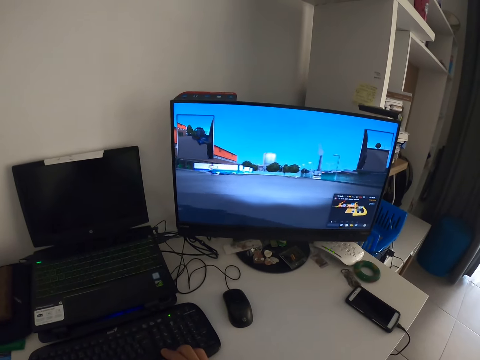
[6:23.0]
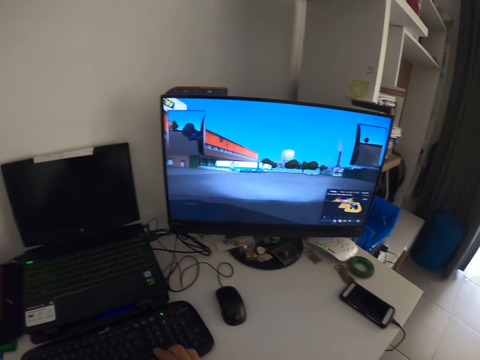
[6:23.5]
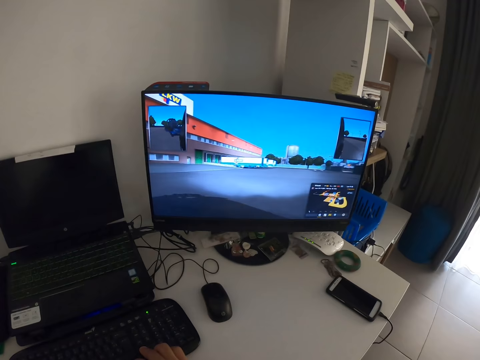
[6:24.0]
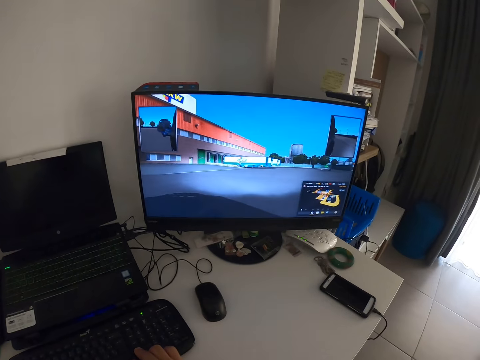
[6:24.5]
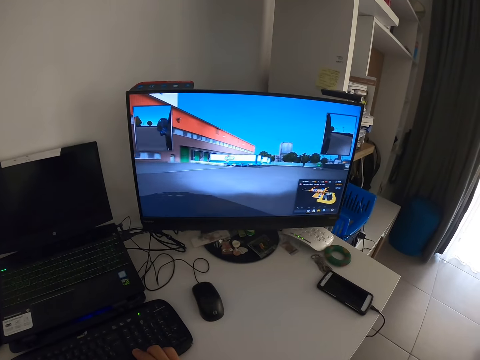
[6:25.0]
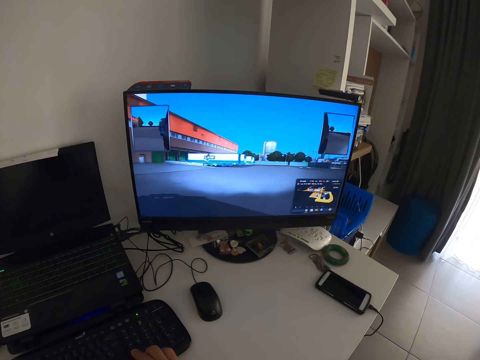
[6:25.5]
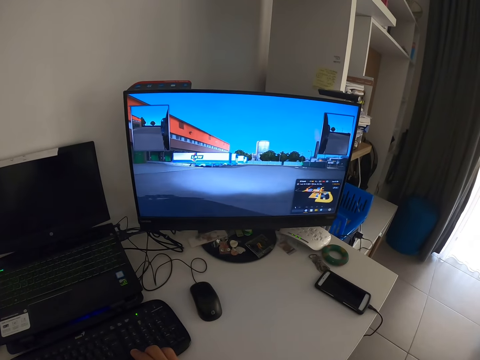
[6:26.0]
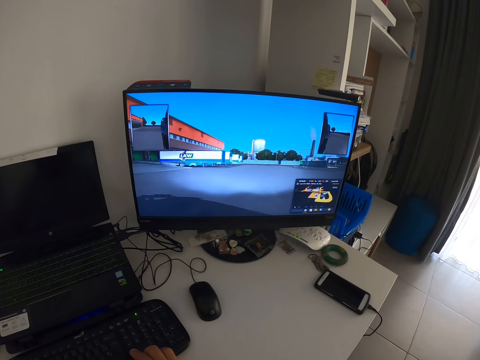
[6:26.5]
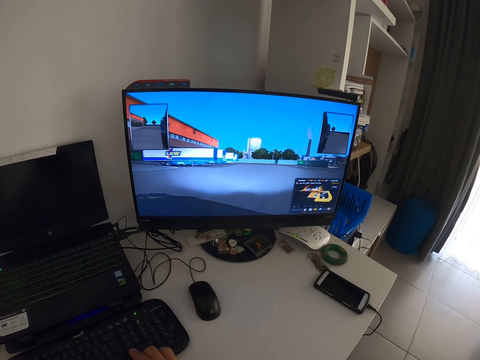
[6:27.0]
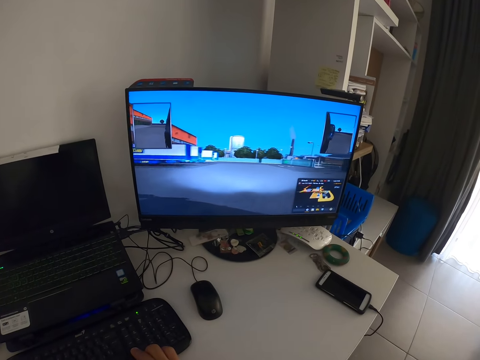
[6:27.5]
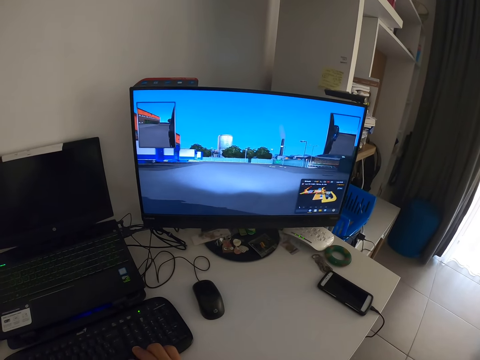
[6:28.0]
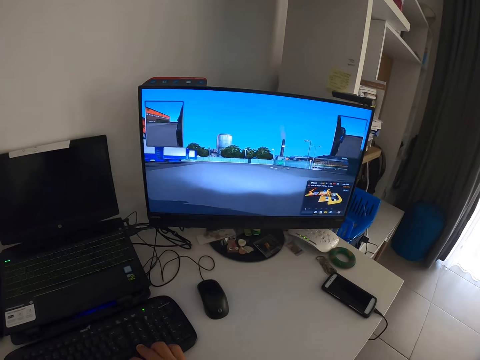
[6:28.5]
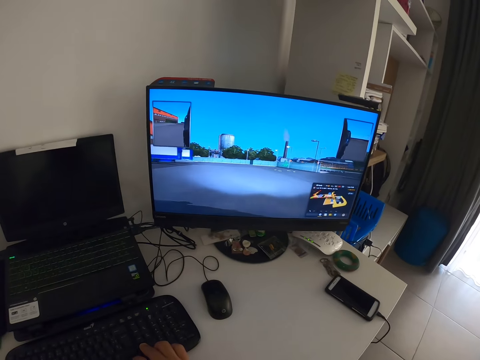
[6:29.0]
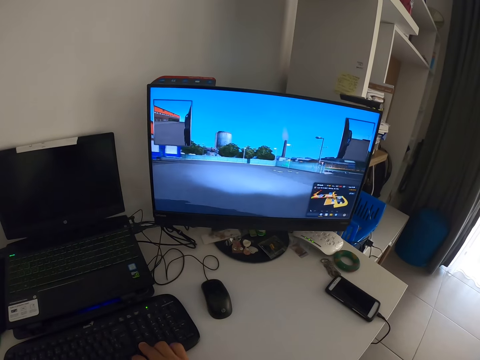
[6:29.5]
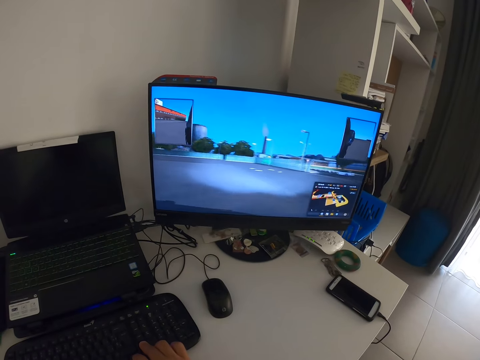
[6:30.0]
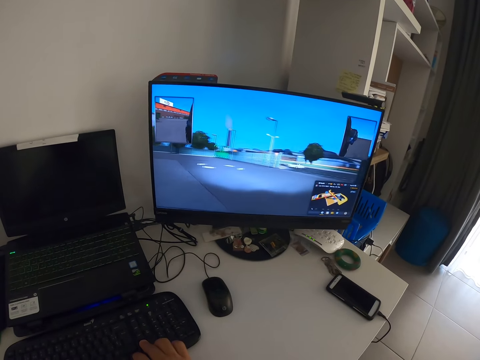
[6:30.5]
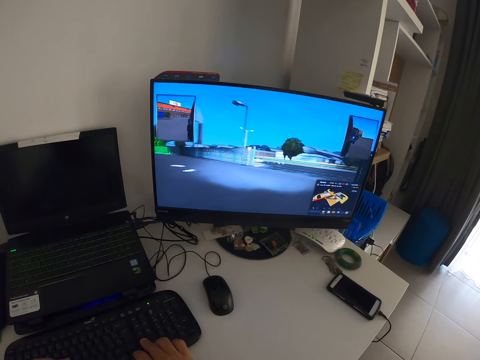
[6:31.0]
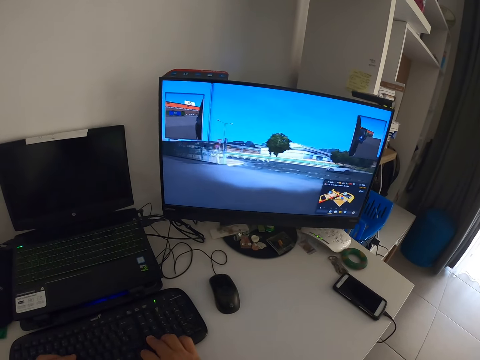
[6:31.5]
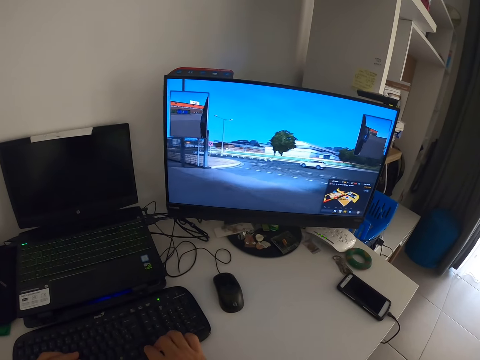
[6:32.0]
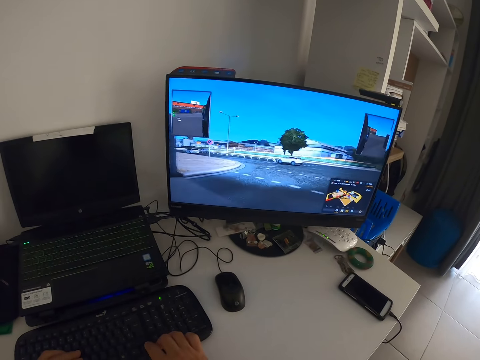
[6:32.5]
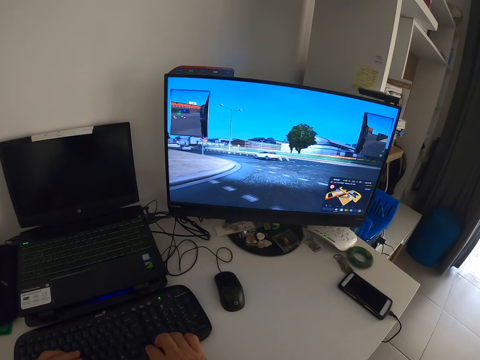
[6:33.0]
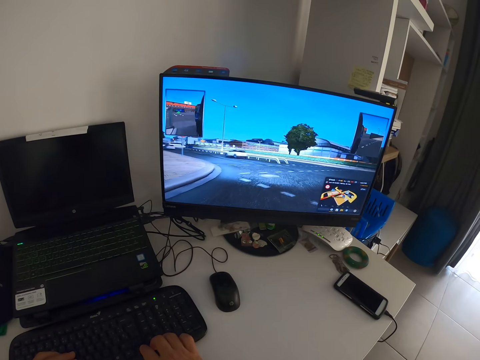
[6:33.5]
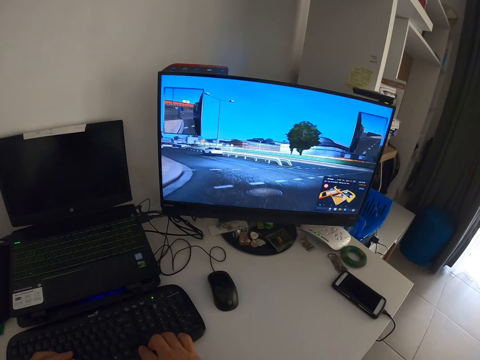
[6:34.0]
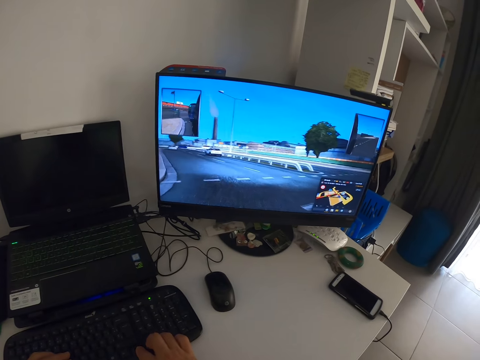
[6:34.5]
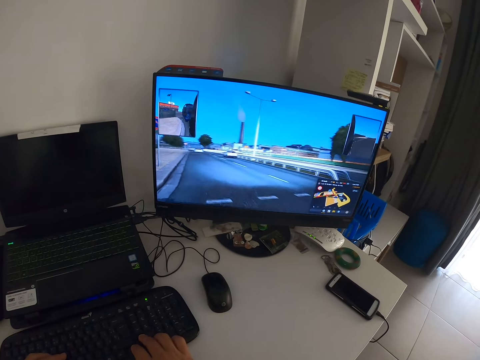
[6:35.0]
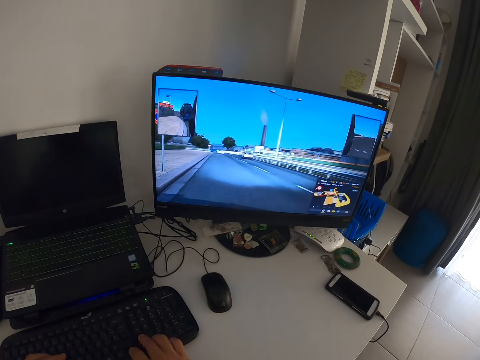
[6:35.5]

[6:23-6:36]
The camera wearer plays the video game.

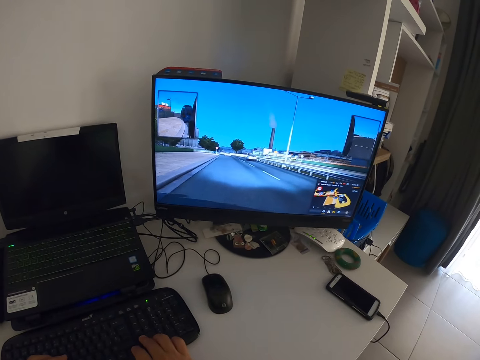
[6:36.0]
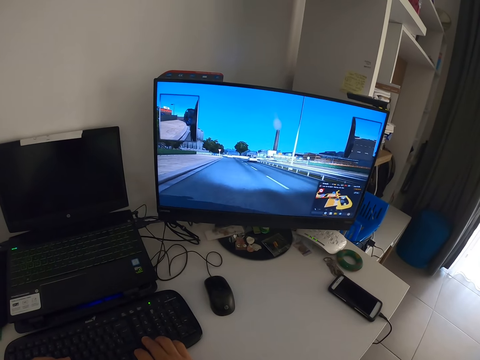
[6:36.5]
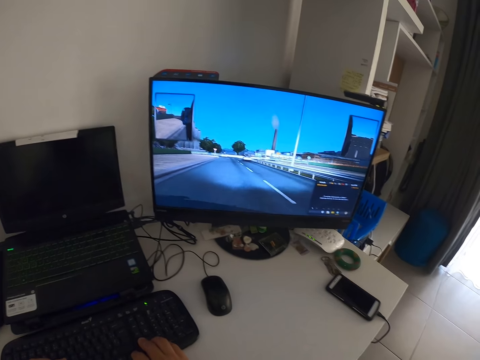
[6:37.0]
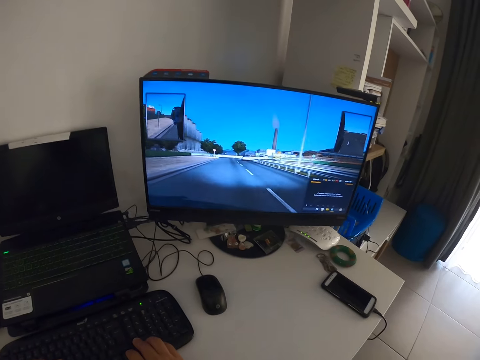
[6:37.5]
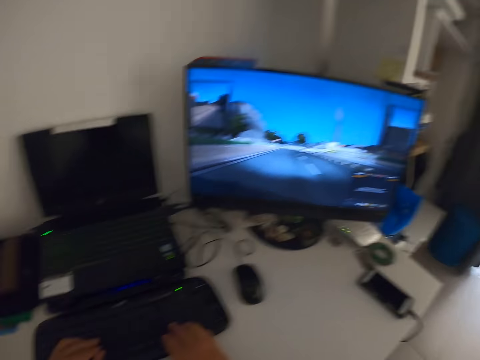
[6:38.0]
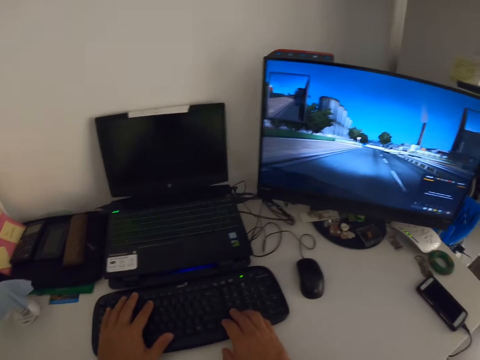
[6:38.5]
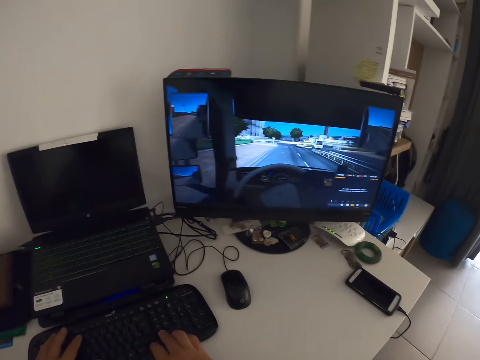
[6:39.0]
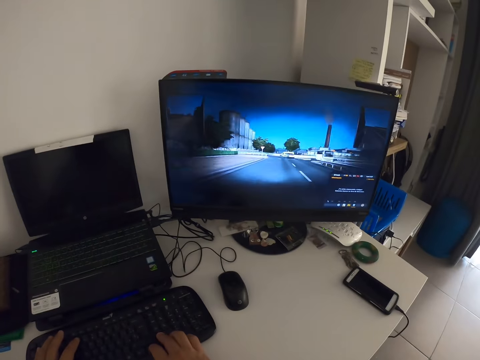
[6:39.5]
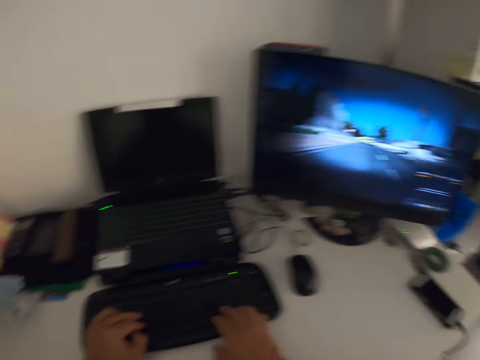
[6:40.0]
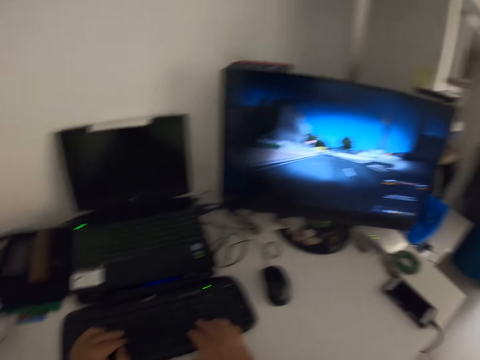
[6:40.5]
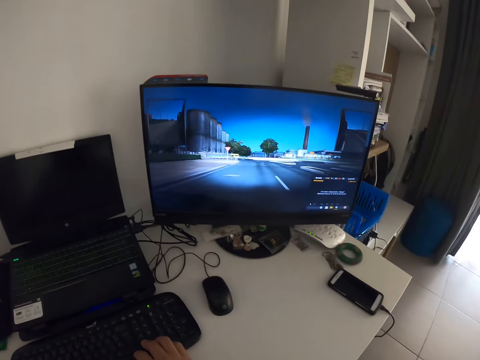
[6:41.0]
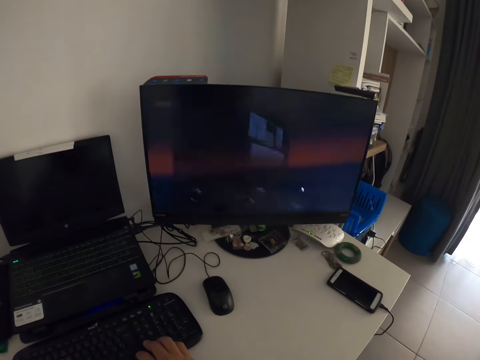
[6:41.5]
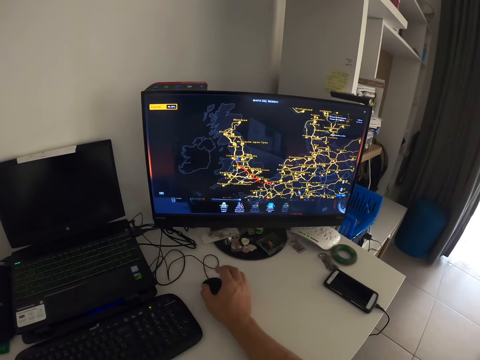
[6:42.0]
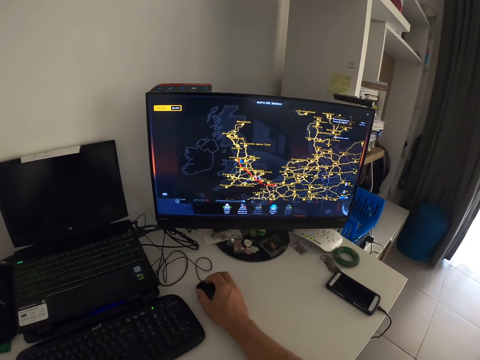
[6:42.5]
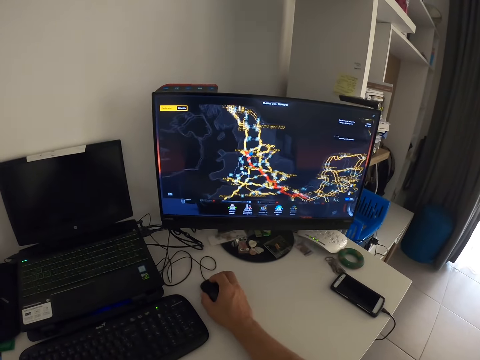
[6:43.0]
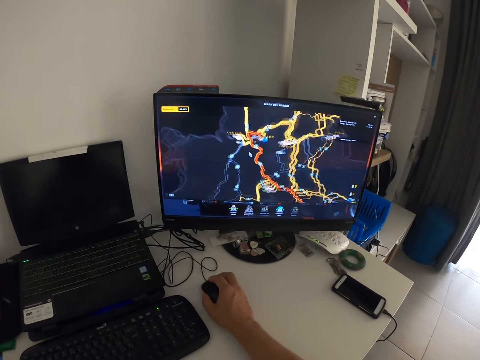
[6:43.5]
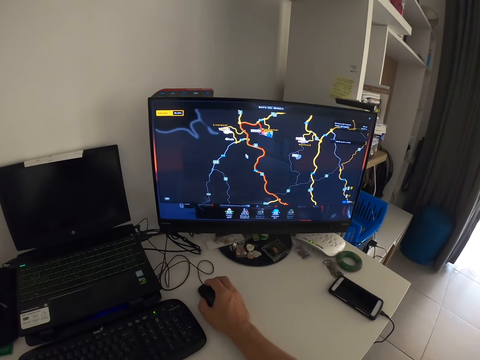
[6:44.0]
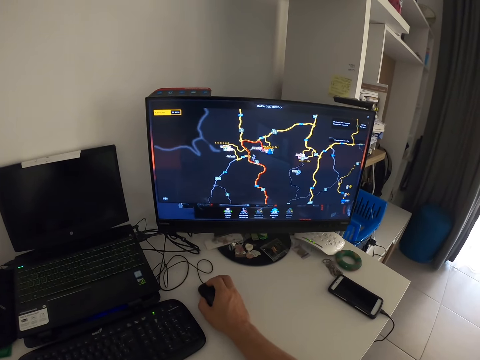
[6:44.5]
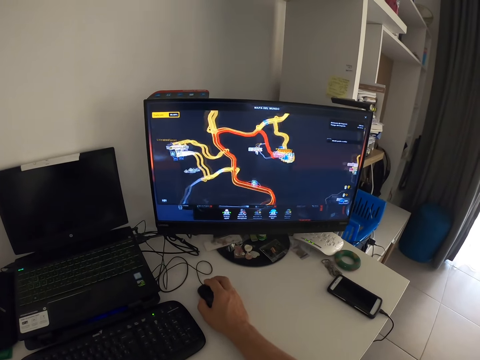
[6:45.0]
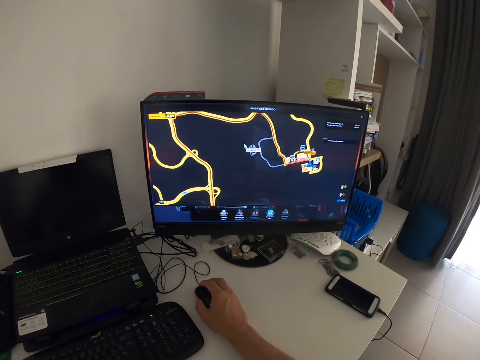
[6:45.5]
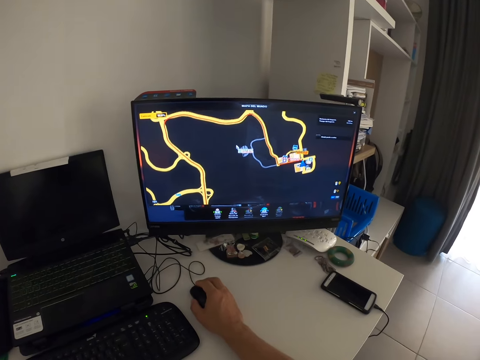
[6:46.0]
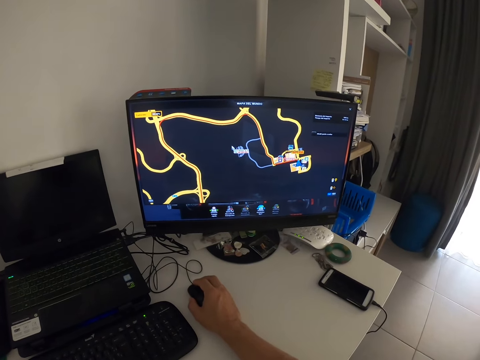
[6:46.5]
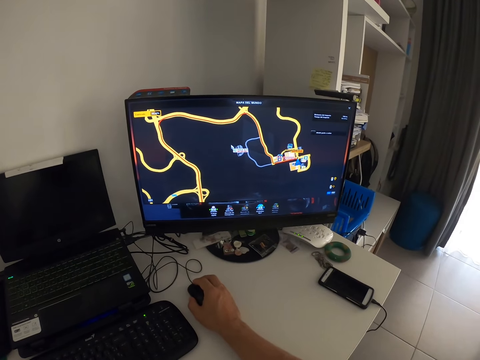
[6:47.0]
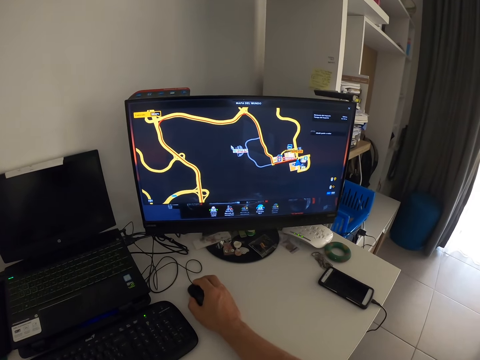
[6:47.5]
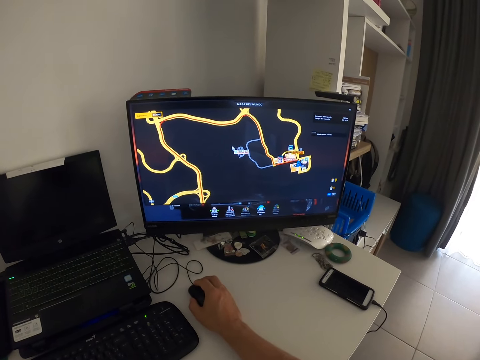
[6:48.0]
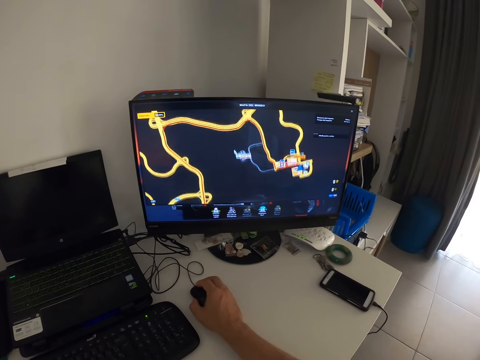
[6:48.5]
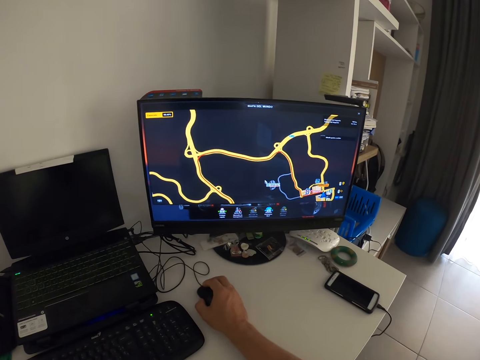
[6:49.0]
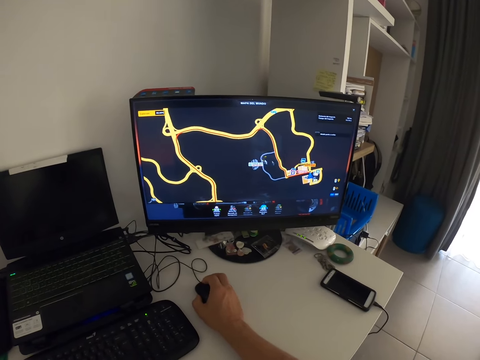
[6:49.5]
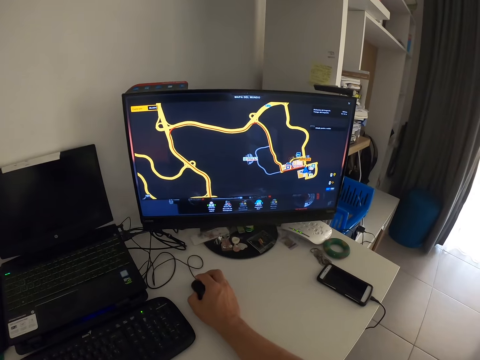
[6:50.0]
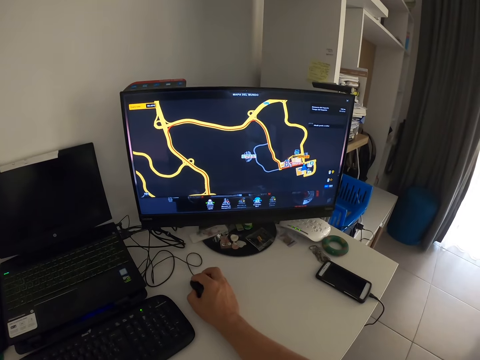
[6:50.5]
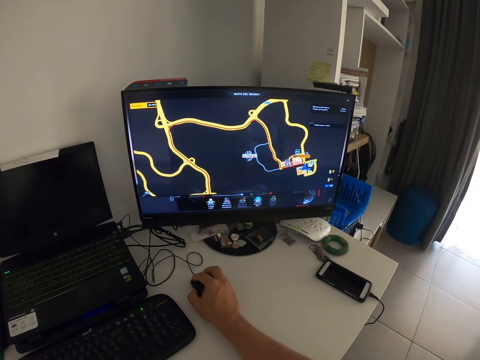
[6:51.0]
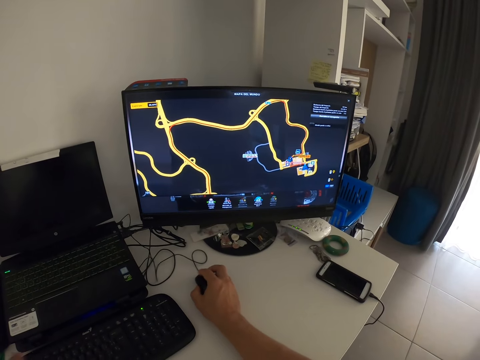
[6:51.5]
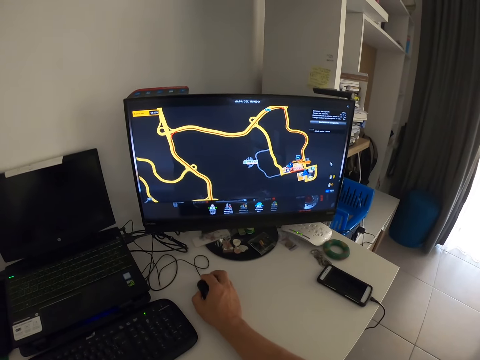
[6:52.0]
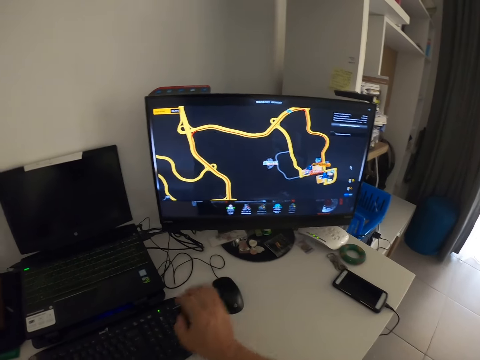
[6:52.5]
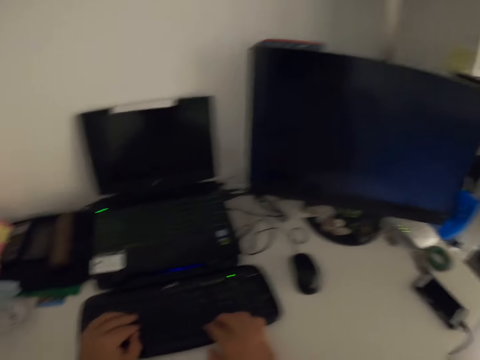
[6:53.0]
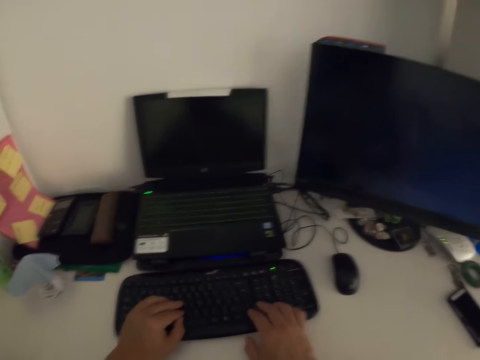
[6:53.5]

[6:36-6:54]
The camera wearer controls a vehicle on the screen with the keyboard. They scroll the mouse. They zoom the map on the screen with the mouse. They zoom the map on the screen with the mouse again. They click the mouse.
